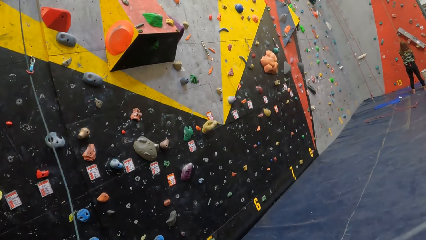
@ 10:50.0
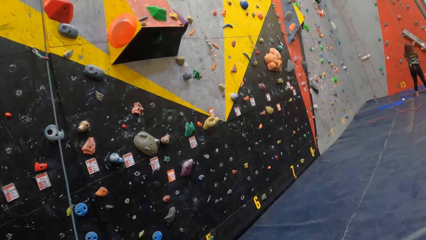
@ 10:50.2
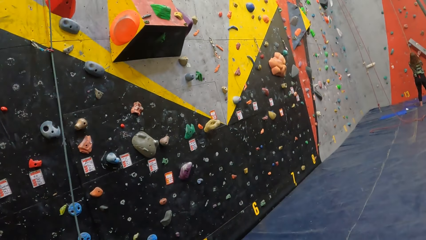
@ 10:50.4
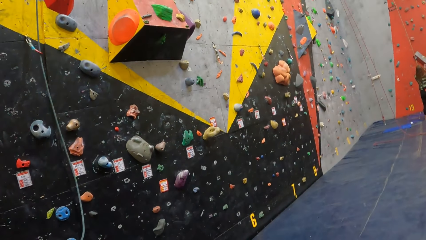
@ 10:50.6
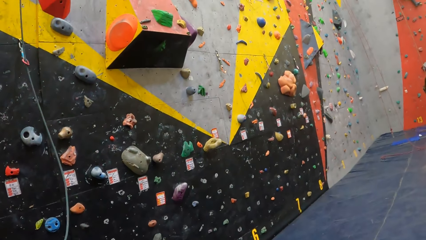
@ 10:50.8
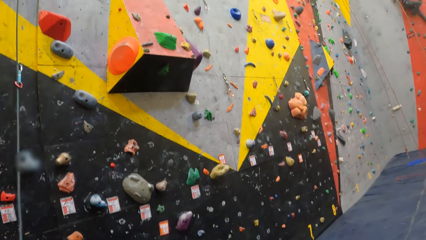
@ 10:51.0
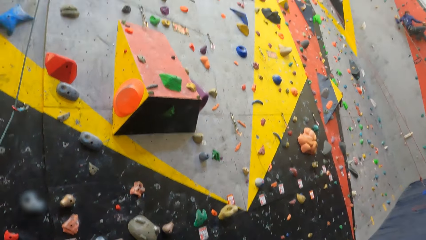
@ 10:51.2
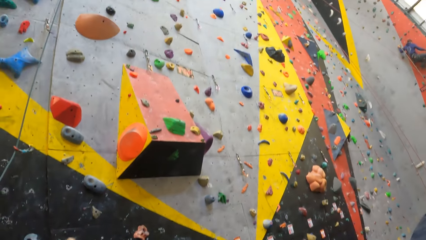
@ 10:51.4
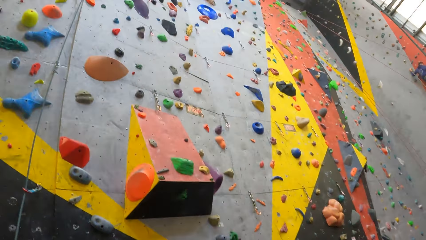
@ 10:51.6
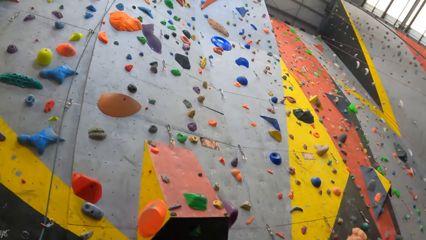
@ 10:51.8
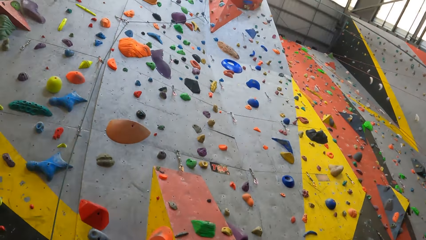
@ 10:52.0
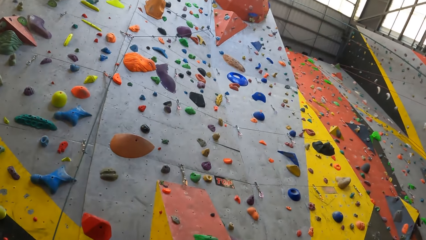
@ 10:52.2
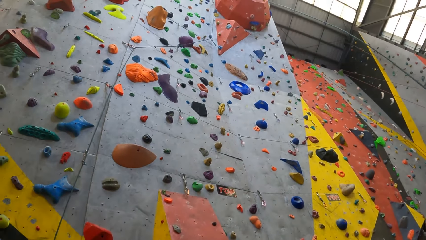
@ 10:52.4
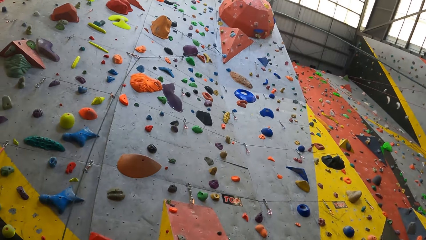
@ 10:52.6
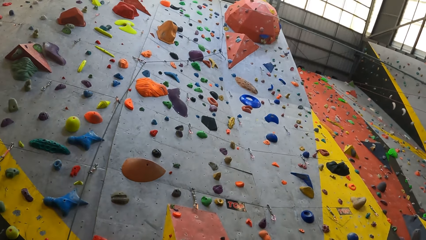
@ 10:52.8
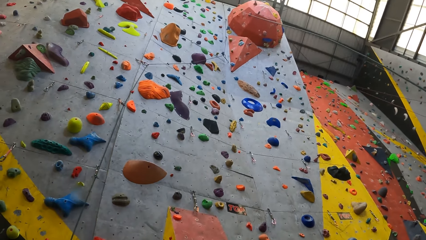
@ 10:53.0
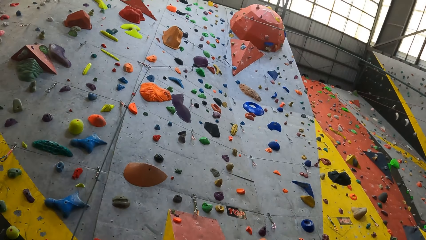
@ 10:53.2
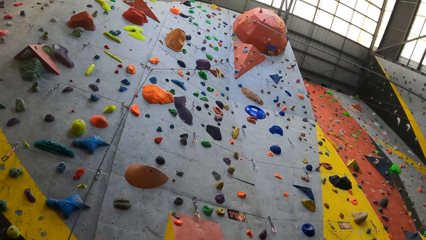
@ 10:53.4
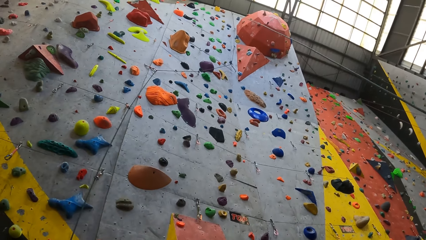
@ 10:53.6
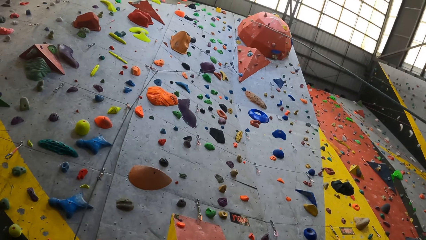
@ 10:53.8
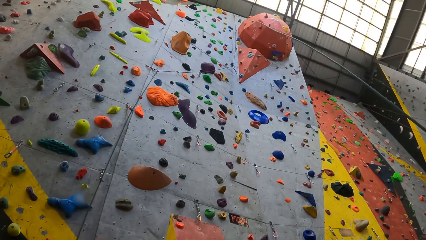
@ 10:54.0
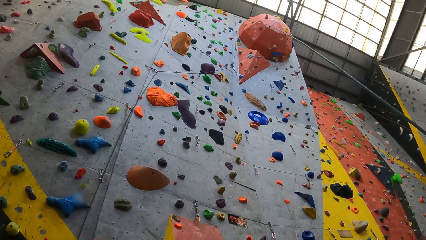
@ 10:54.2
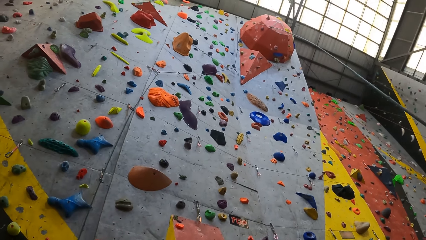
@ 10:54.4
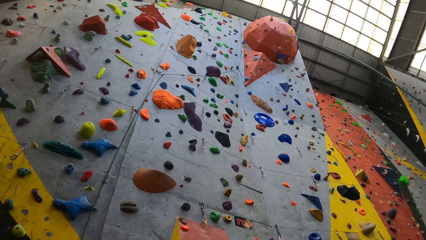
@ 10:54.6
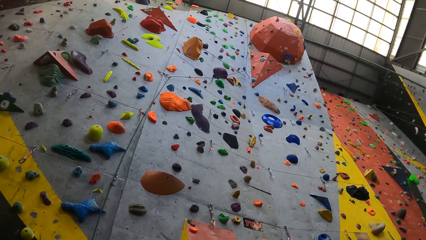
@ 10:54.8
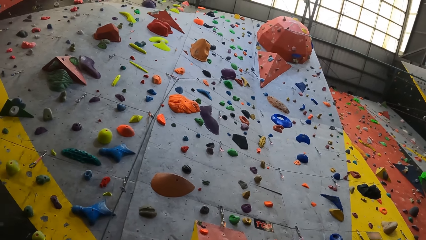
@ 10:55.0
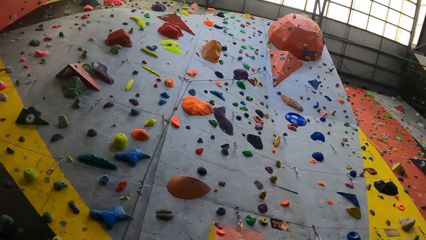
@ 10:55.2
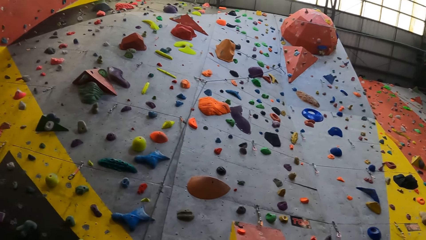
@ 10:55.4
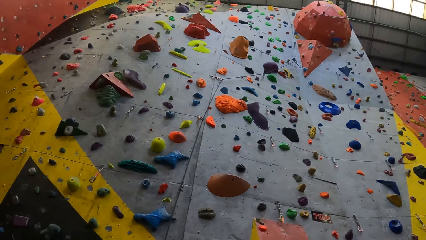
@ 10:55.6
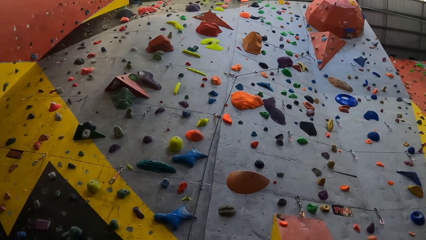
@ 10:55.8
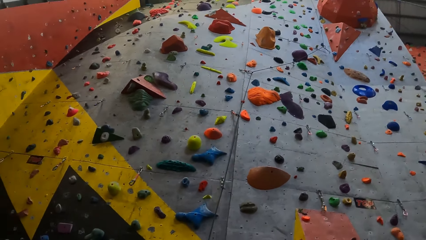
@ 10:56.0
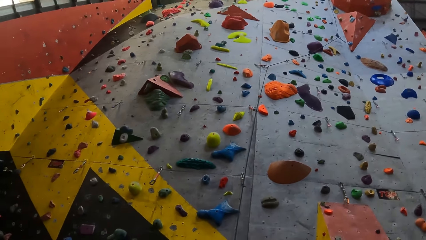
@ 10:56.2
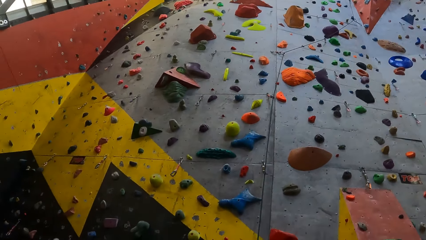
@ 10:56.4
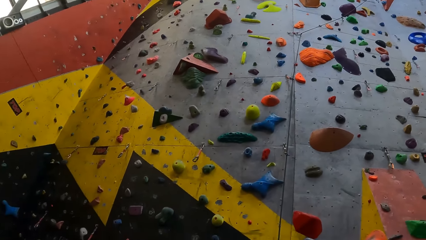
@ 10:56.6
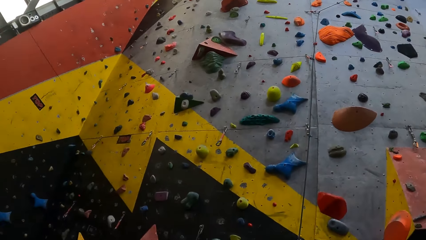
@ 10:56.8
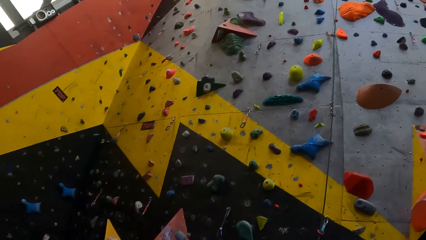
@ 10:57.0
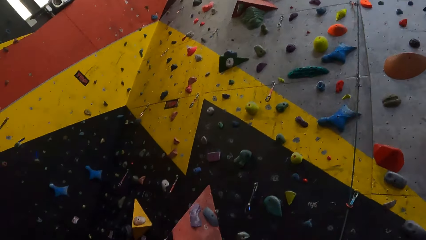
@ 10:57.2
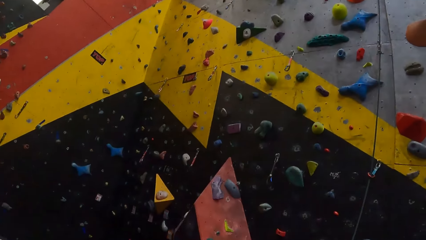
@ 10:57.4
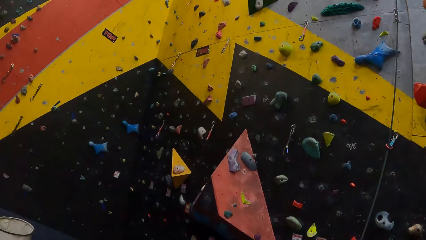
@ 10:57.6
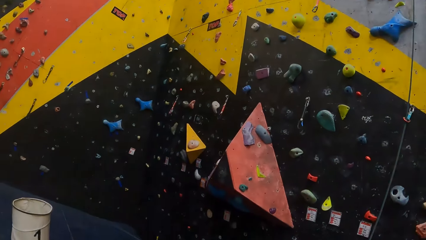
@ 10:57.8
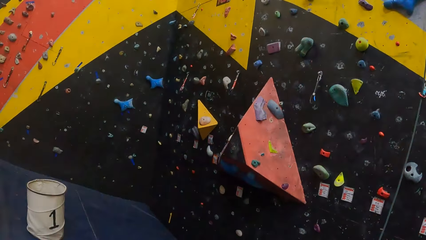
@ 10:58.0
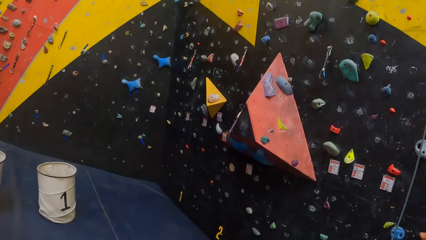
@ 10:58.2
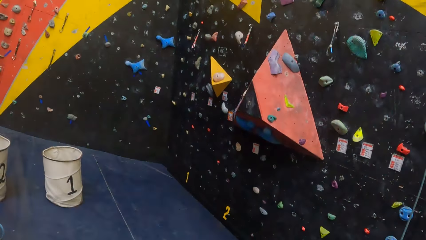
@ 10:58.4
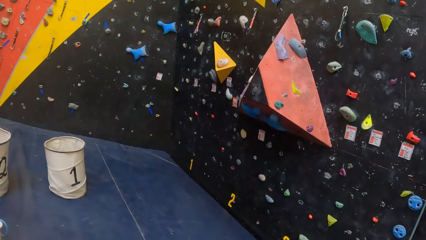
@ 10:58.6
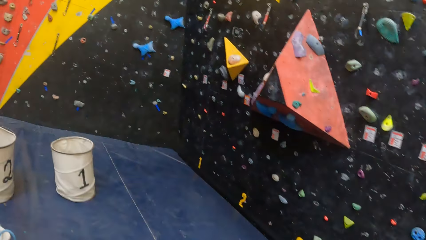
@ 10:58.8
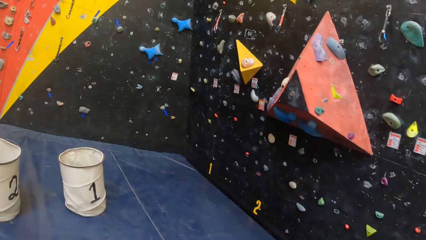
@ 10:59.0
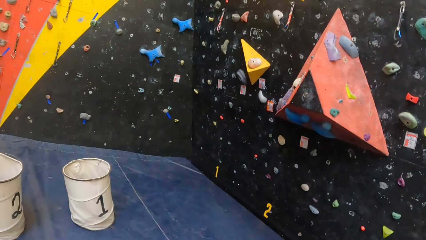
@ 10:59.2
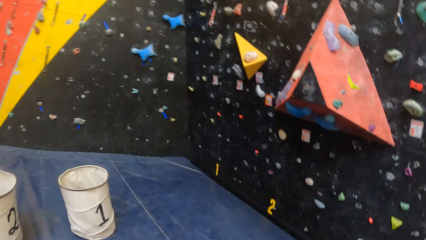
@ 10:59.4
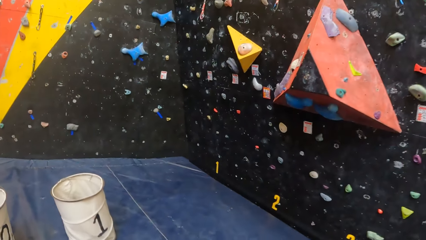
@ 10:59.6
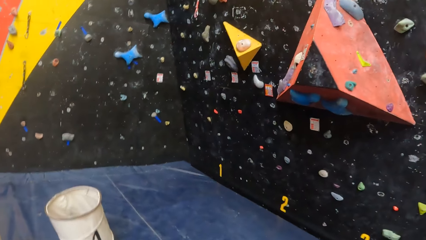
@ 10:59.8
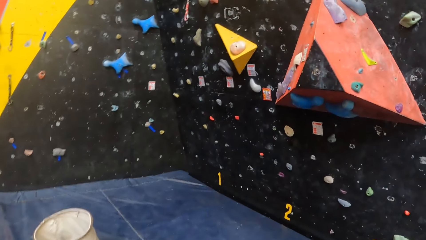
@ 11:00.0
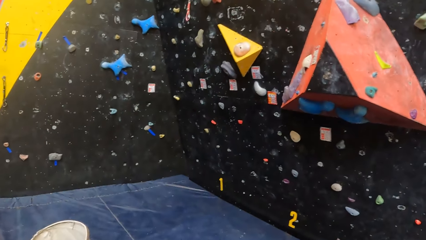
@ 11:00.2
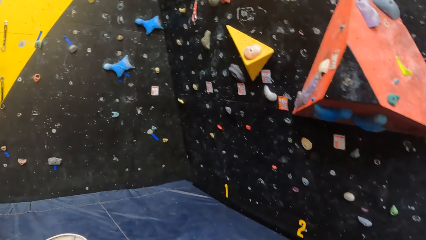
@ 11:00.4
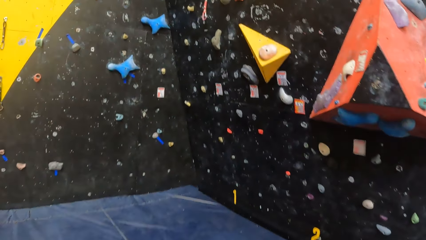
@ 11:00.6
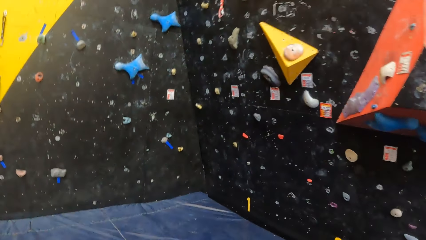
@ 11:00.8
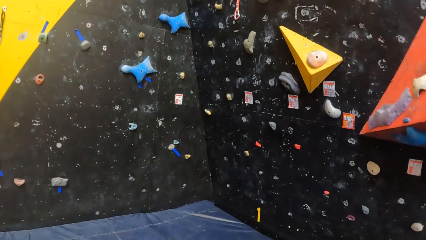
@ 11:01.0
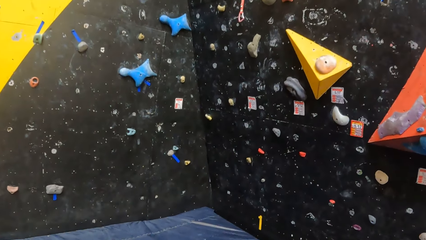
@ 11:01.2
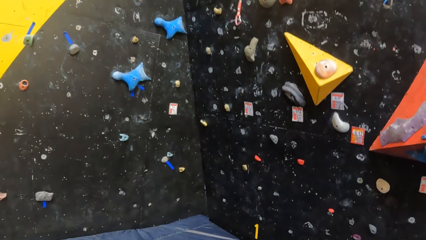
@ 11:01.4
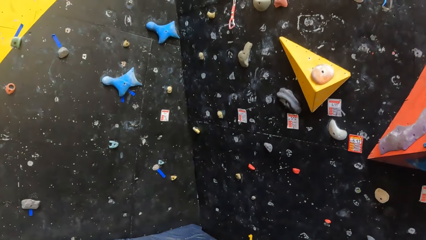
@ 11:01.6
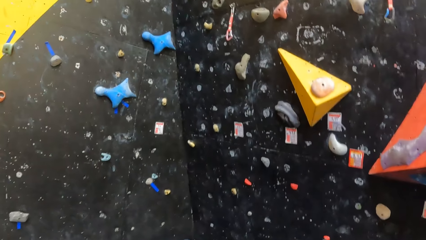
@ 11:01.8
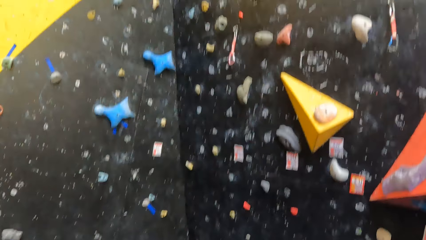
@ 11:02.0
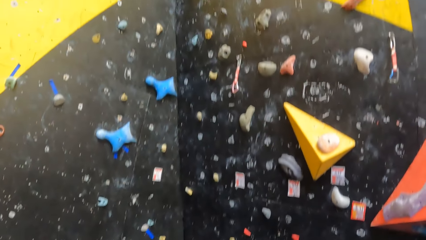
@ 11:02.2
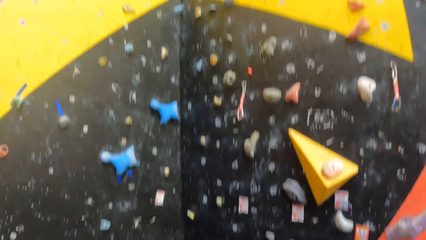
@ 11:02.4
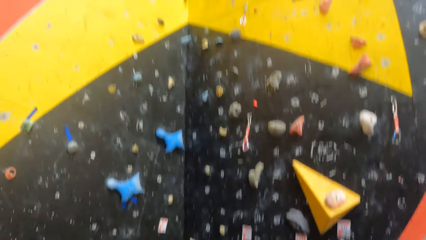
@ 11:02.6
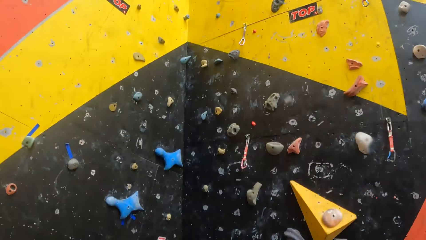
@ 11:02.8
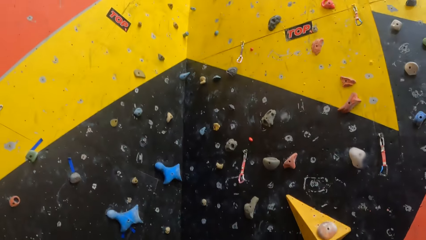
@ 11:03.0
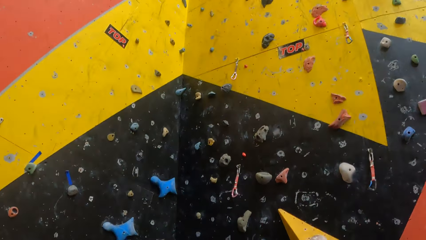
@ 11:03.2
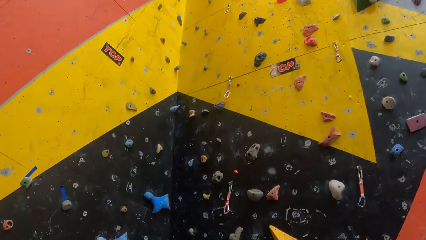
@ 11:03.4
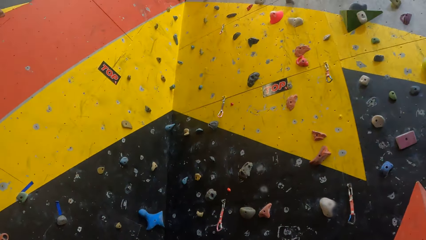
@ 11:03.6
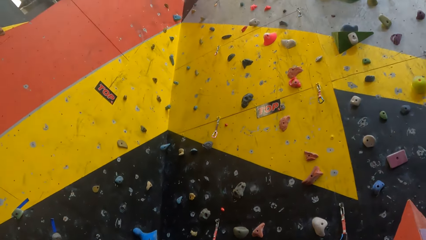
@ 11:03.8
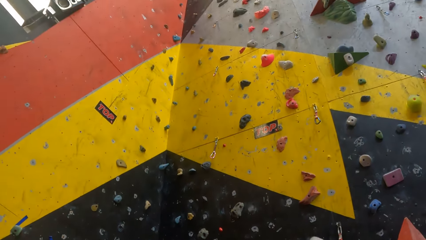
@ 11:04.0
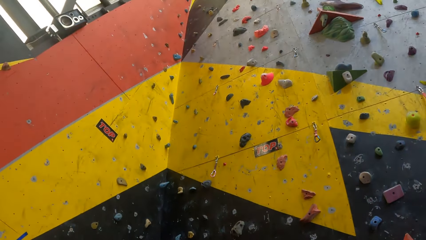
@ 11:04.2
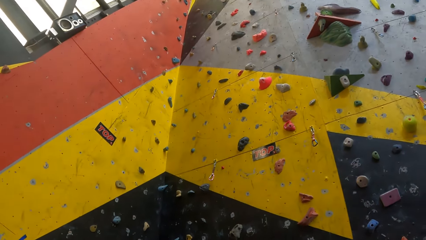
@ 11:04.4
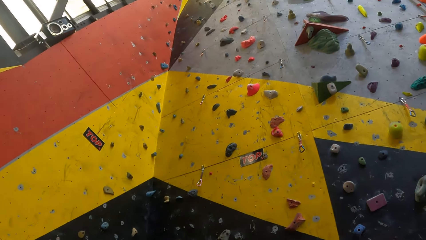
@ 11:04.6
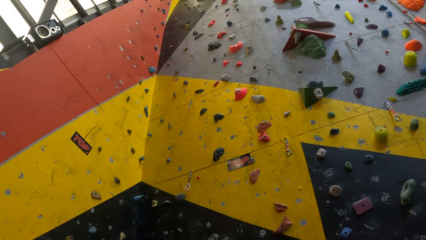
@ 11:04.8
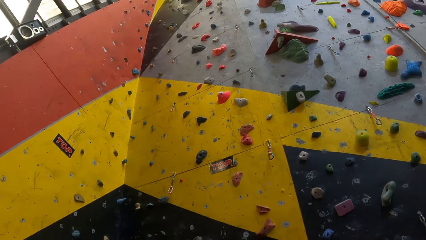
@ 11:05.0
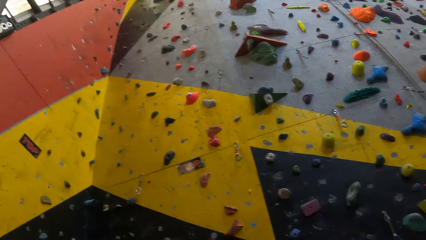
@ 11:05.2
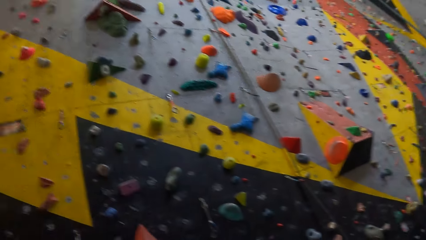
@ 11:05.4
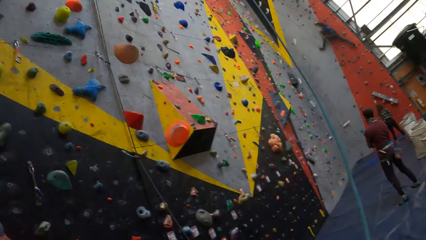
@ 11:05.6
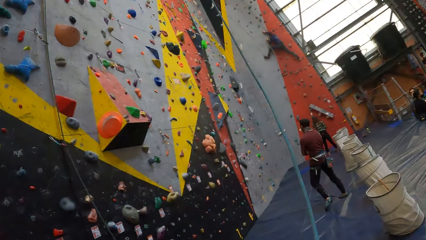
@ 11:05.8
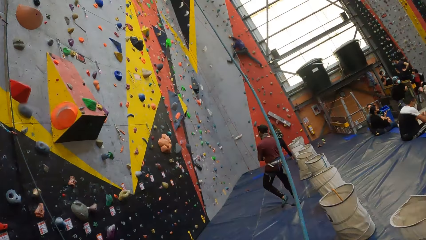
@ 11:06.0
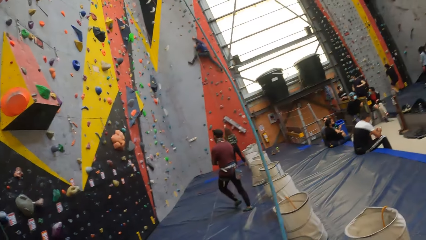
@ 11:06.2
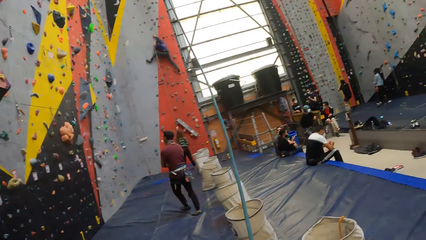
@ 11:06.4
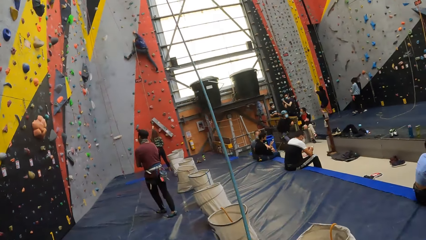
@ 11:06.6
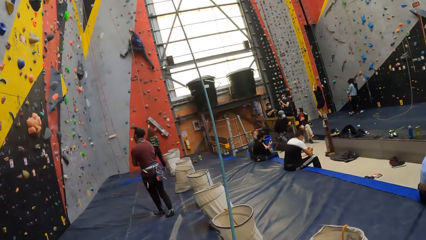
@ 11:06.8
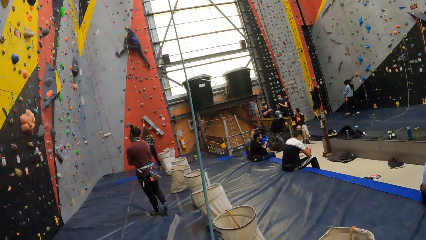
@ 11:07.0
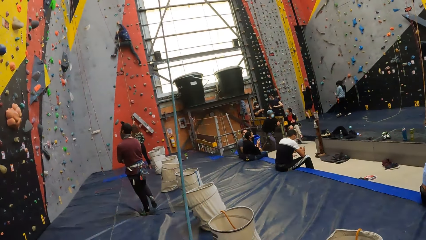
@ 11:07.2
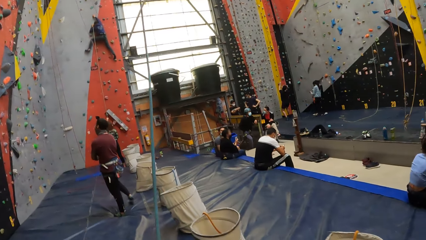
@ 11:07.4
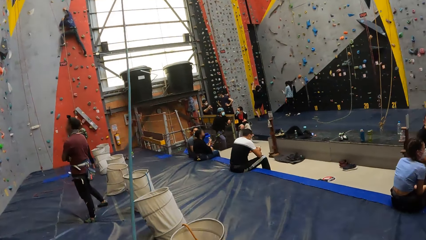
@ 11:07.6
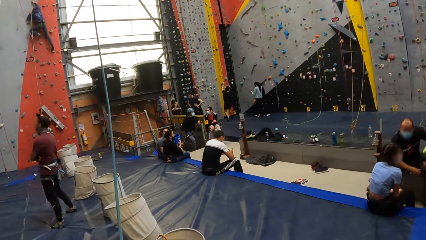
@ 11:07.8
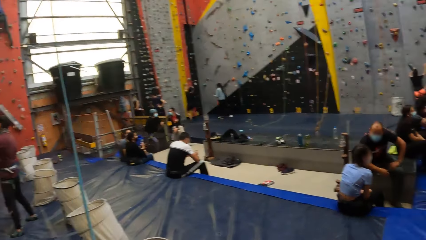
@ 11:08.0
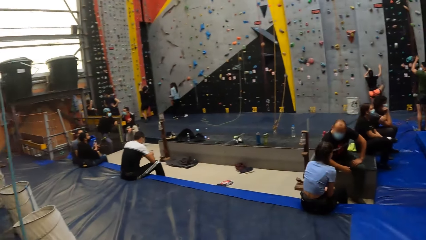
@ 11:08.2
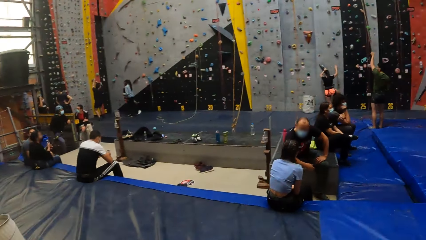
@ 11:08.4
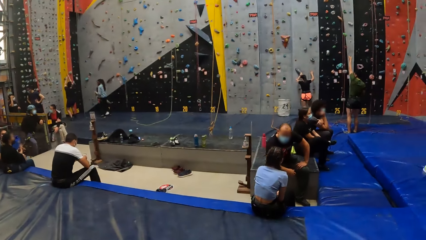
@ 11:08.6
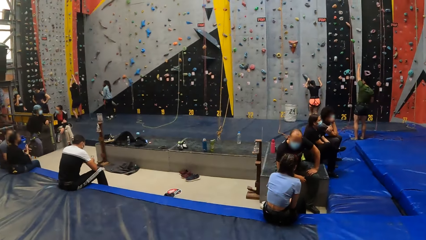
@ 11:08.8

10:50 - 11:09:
The camera wearer looks around. They walk. They look around. They walk.
